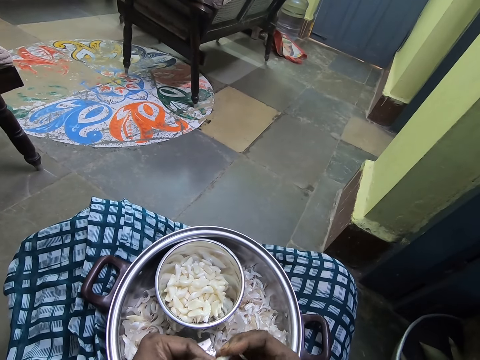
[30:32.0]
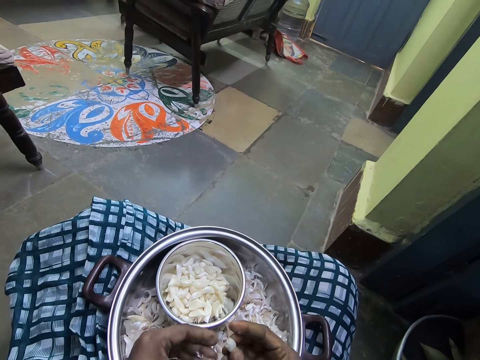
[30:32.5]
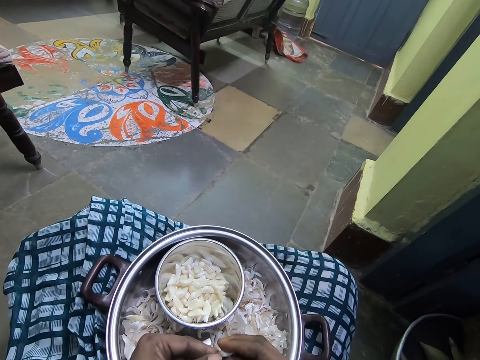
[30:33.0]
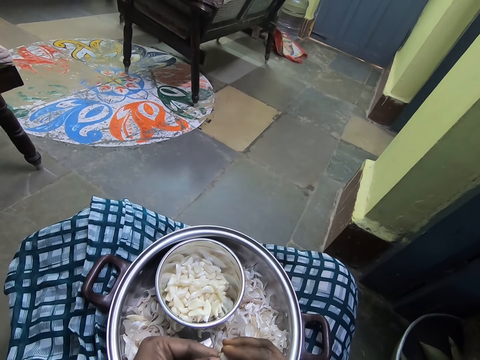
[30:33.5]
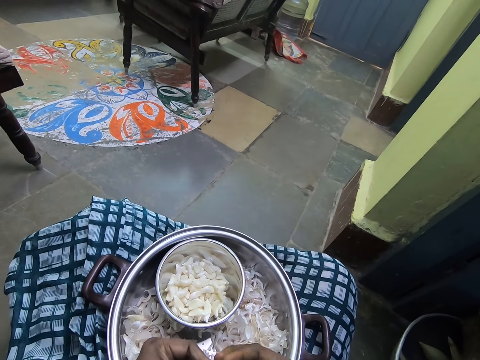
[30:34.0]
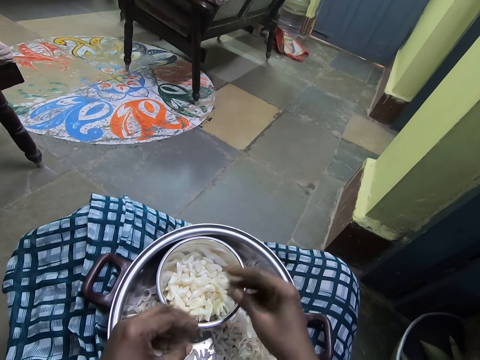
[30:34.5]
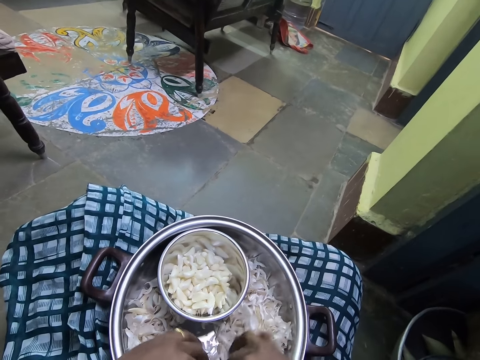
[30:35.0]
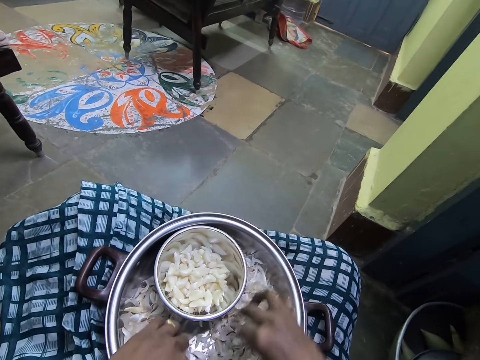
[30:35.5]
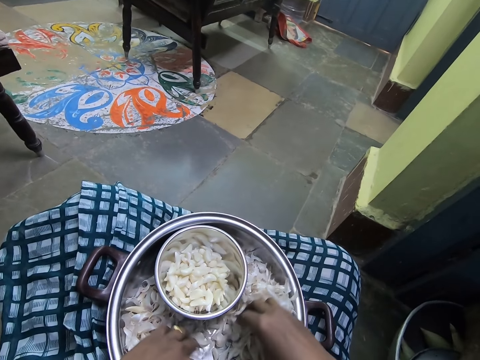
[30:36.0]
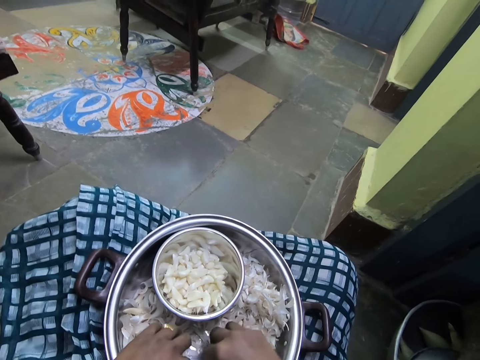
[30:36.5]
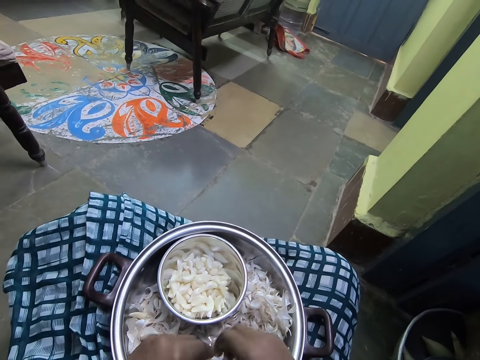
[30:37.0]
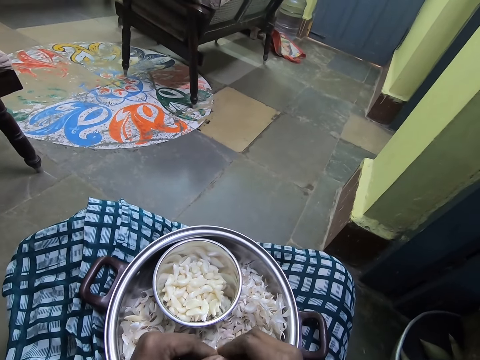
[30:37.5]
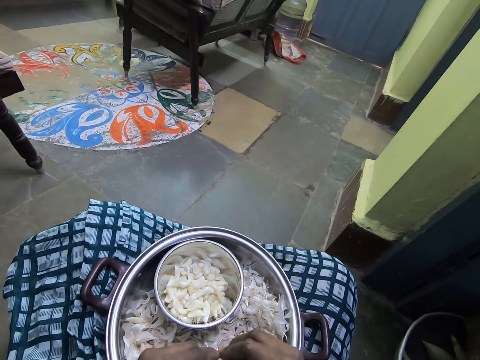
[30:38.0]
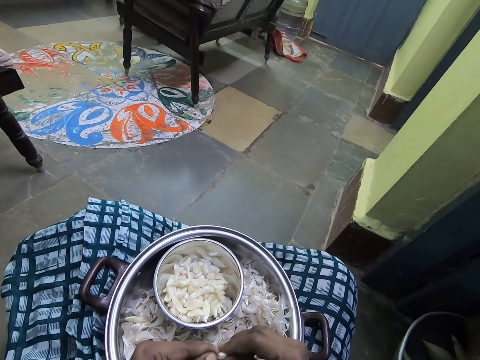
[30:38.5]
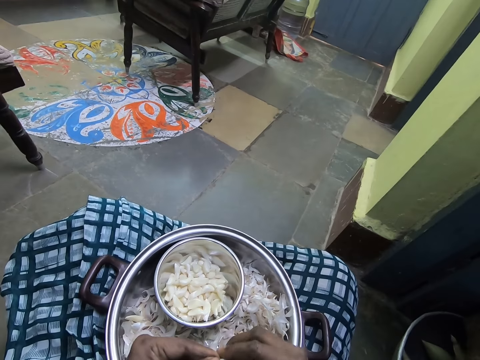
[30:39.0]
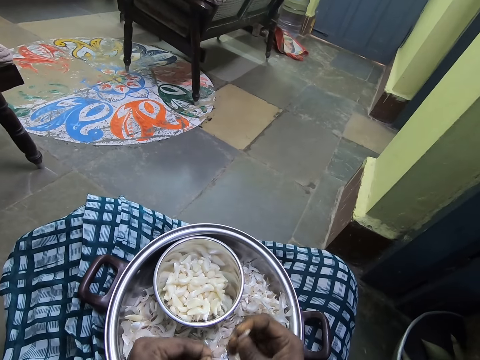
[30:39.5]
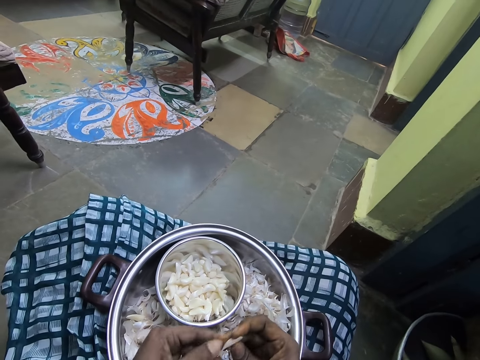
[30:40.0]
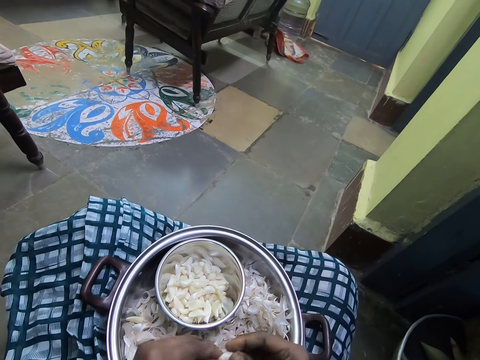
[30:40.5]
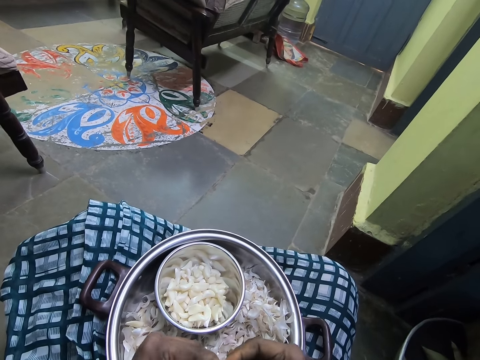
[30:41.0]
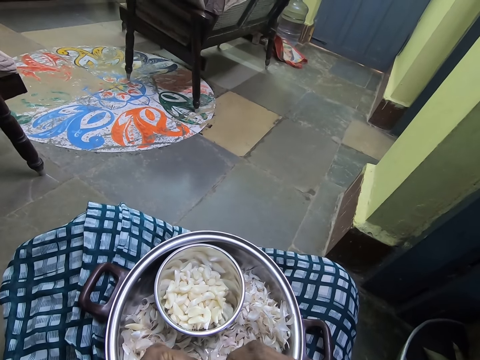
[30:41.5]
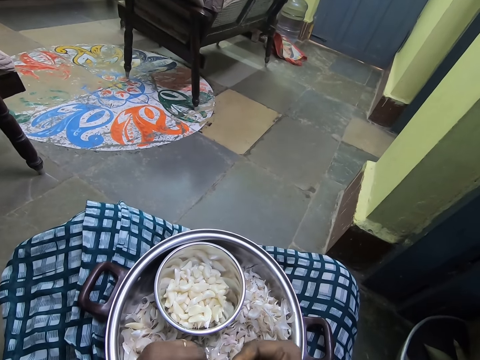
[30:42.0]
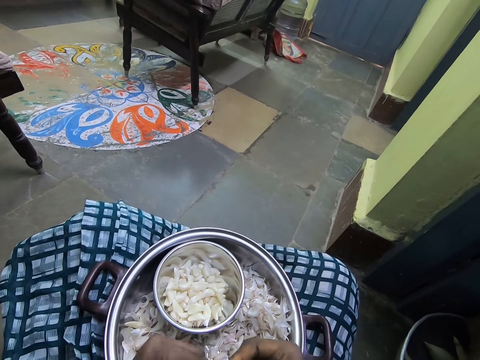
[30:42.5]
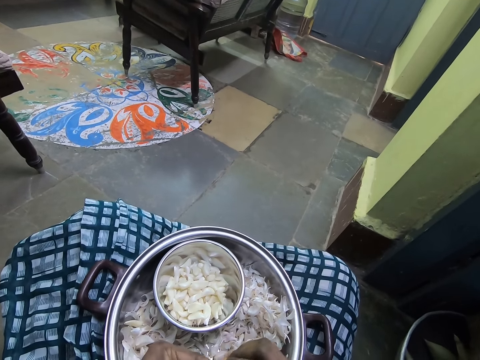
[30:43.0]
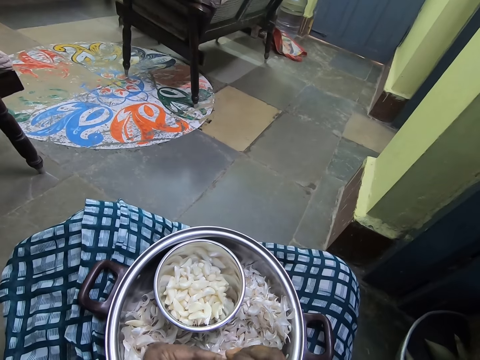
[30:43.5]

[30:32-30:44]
The camera wearer places the garlic in the bowl. They push the garlic peels in the cooking pot. They pick the garlic and peel off the garlic. They drop the garlic peel in the pot and peel off the garlic.

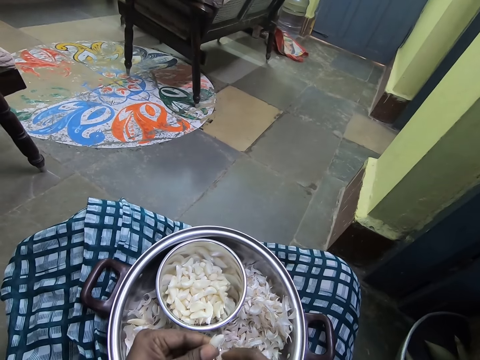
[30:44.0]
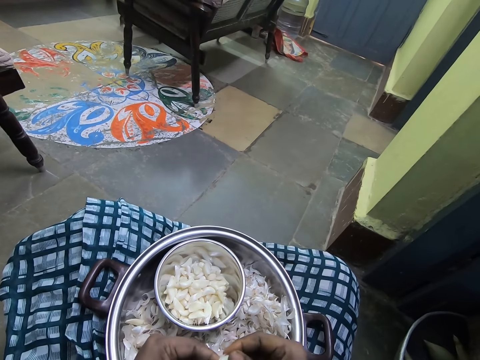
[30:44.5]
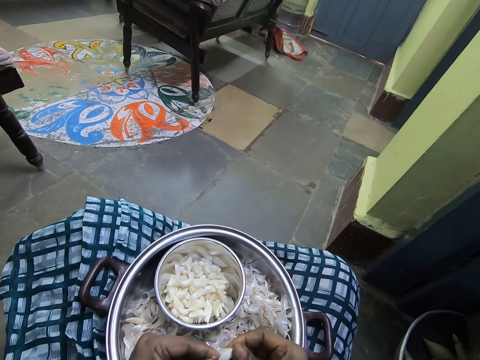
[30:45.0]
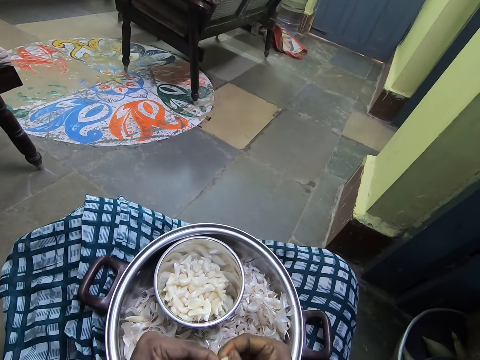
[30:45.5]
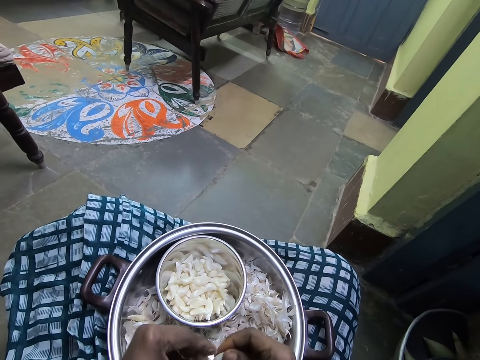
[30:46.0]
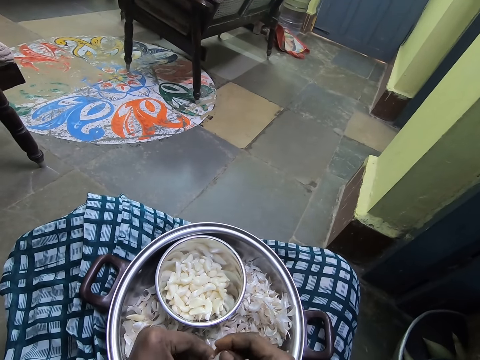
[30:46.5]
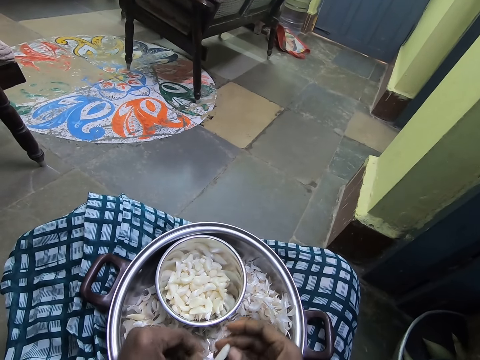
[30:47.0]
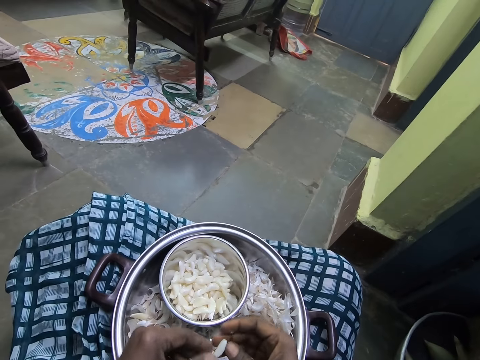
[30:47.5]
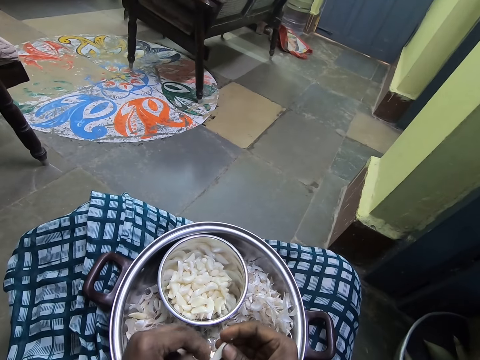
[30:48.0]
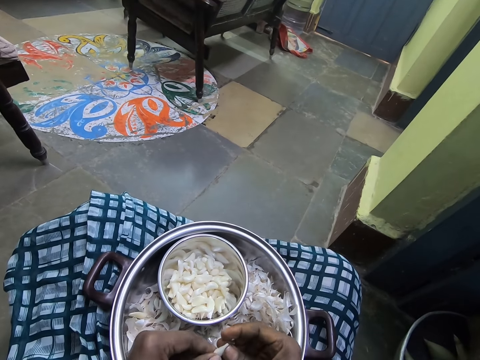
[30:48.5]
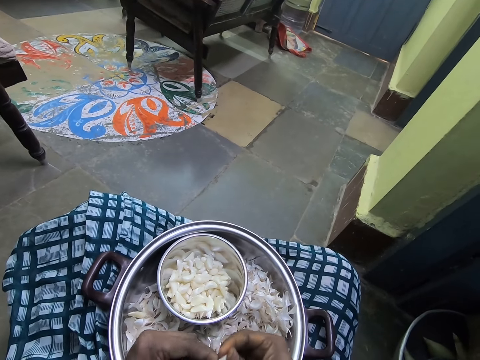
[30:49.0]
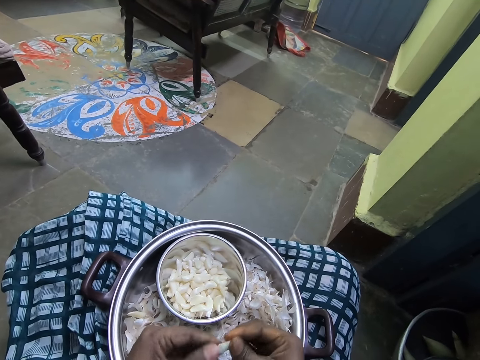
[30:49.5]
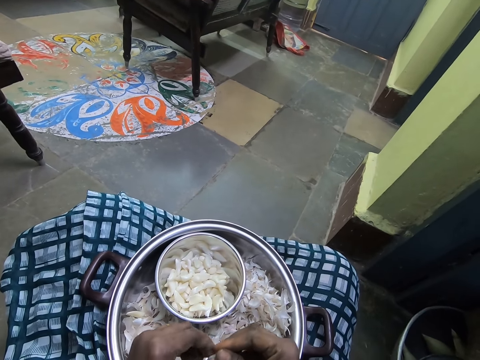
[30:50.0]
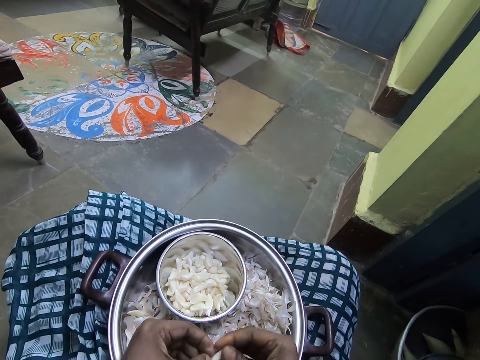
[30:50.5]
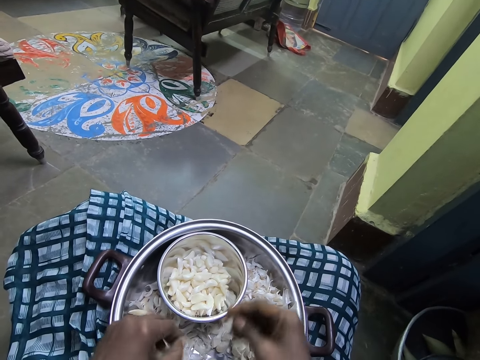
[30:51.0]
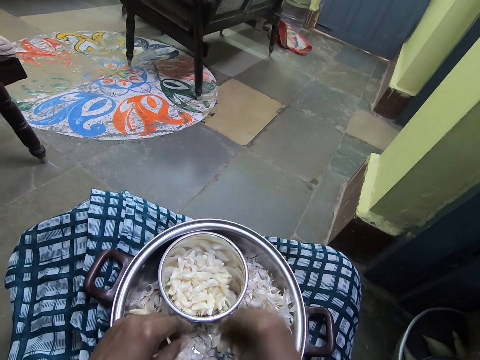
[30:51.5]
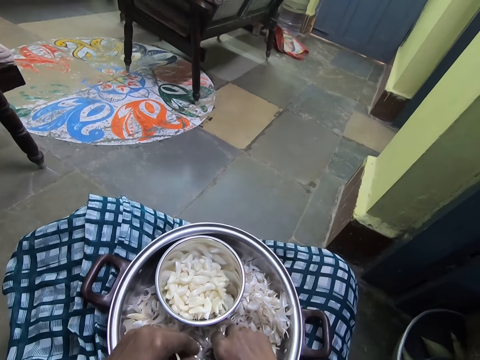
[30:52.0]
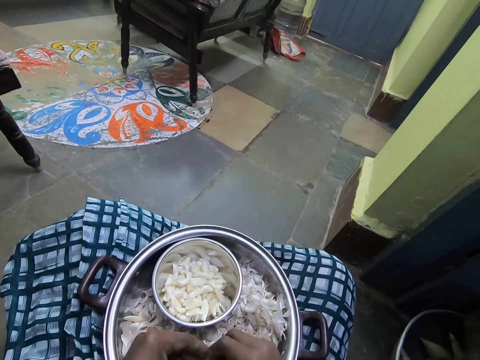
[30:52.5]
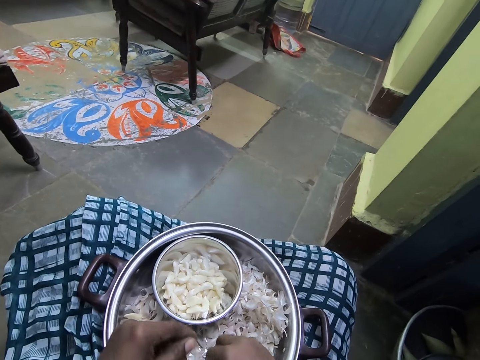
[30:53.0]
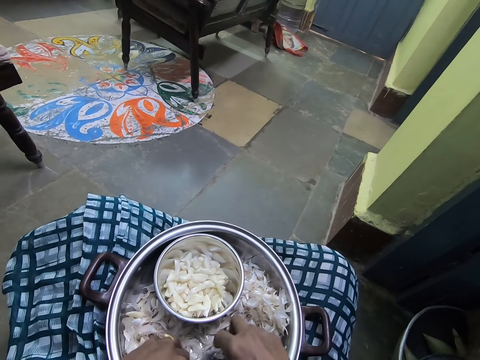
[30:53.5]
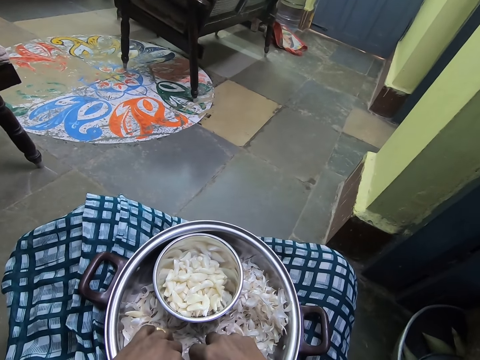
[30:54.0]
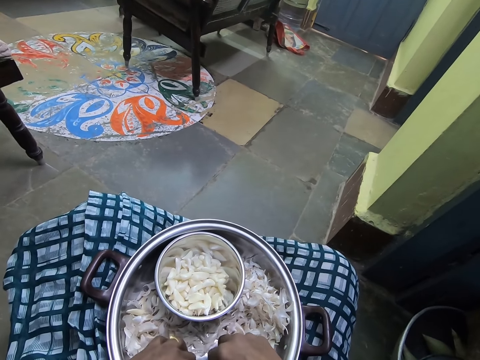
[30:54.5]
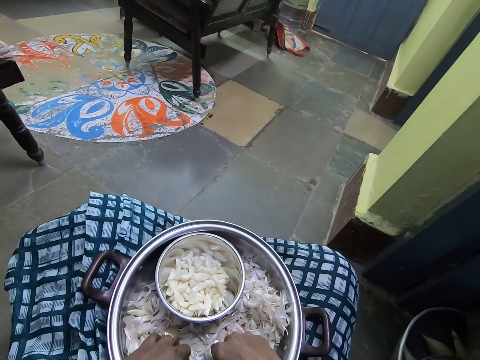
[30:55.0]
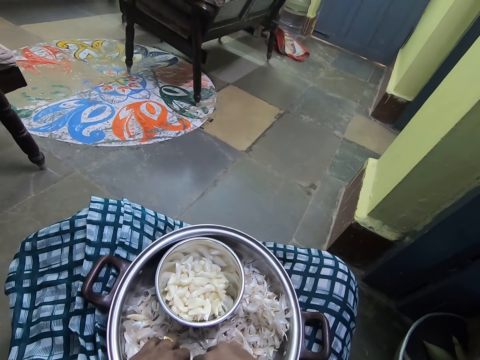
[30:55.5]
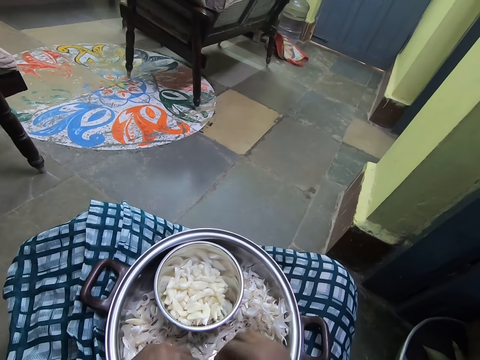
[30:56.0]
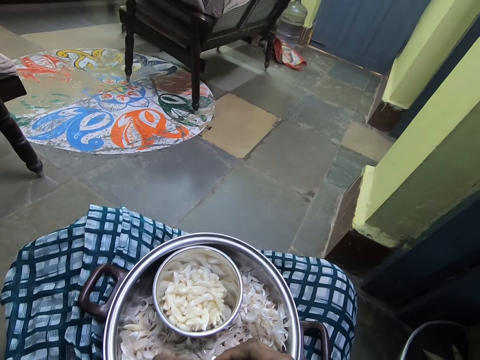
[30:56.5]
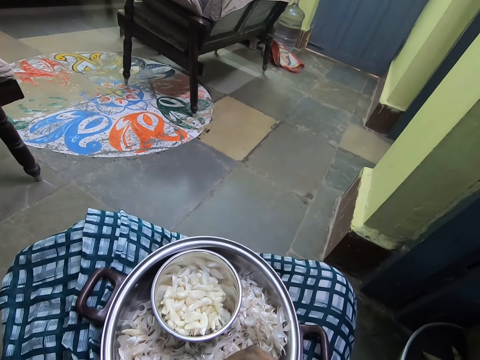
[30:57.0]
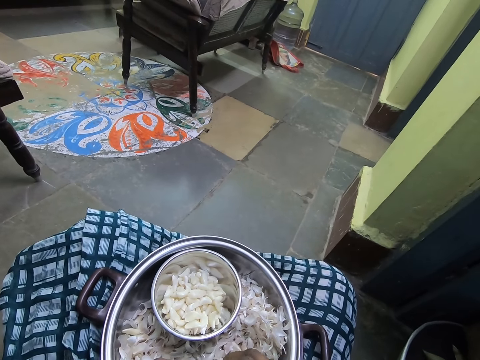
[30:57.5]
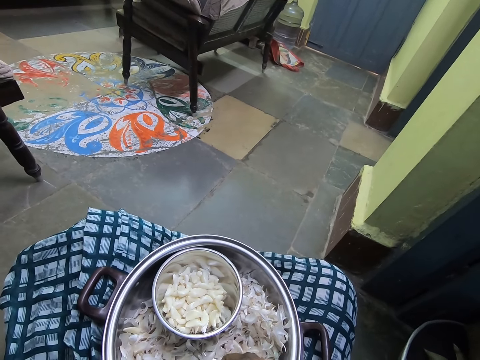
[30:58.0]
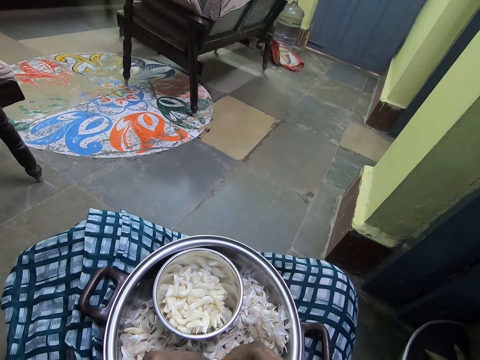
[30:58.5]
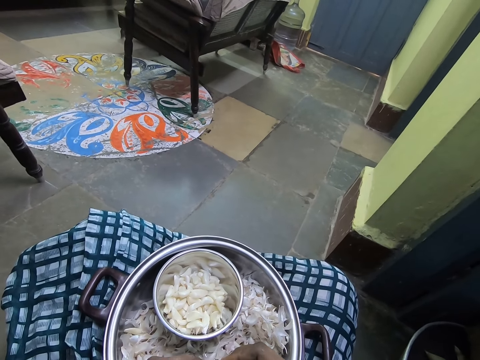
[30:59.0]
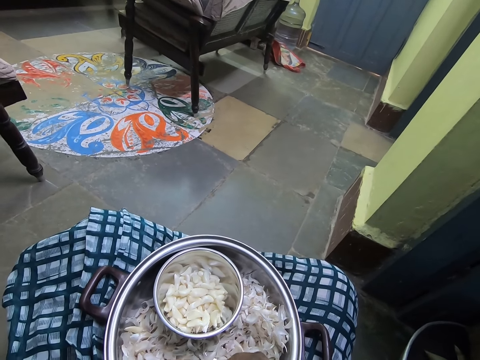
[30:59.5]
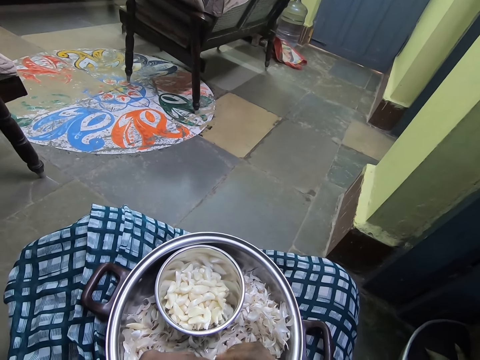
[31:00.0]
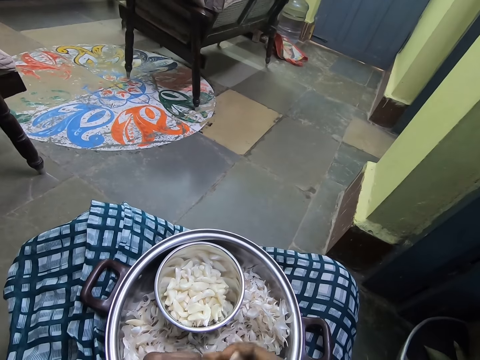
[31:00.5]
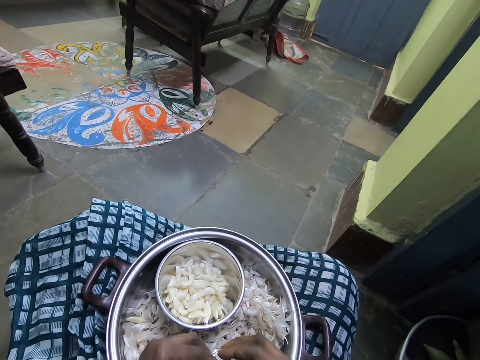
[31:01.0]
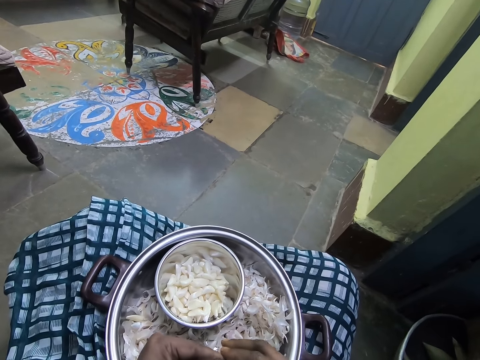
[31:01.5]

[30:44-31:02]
The camera wearer drops the garlic peel in the pot, peels off the garlic, drops the garlic peel in the pot, and peels off the garlic. They place the garlic in the bowl. They pick the garlic from the pot and peel off the garlic.
